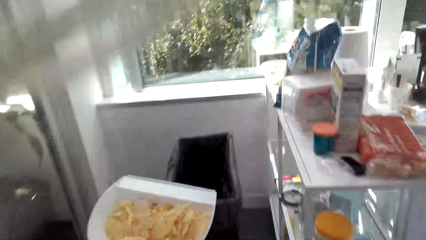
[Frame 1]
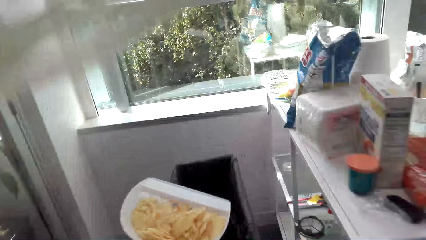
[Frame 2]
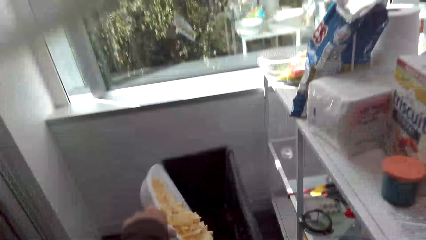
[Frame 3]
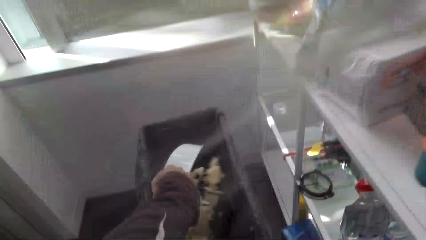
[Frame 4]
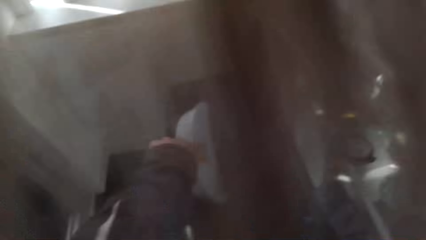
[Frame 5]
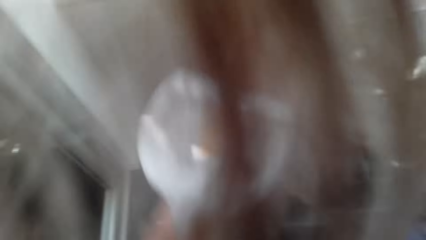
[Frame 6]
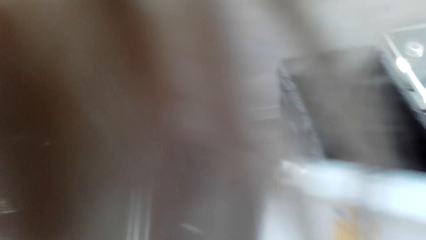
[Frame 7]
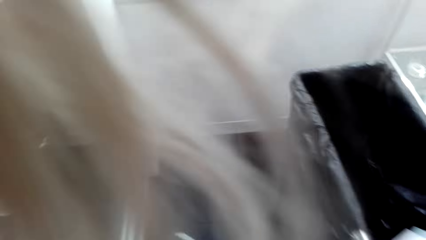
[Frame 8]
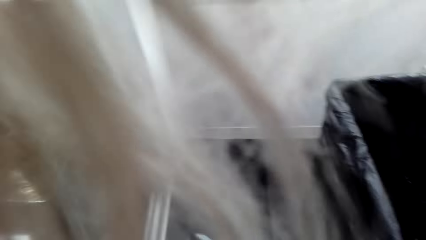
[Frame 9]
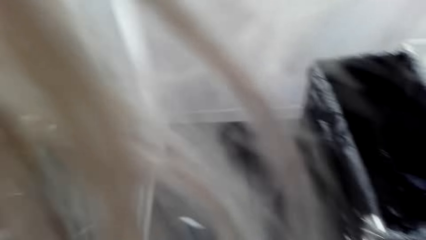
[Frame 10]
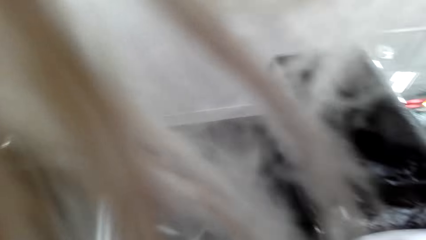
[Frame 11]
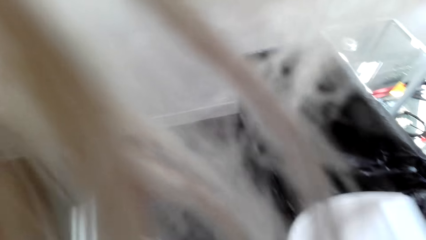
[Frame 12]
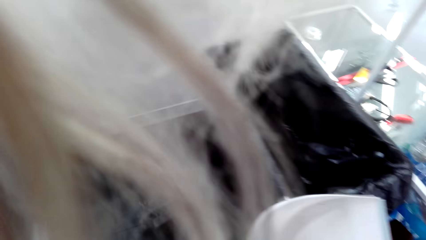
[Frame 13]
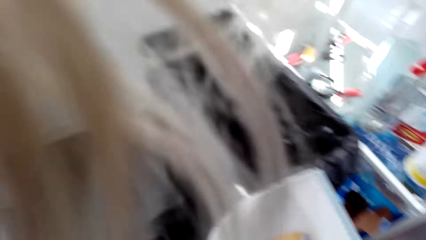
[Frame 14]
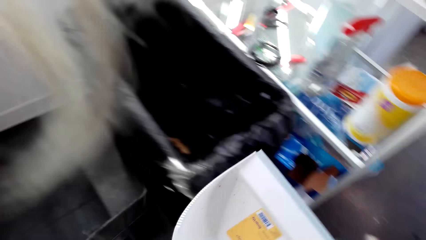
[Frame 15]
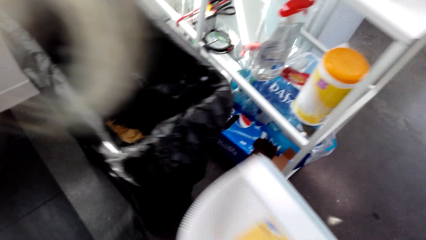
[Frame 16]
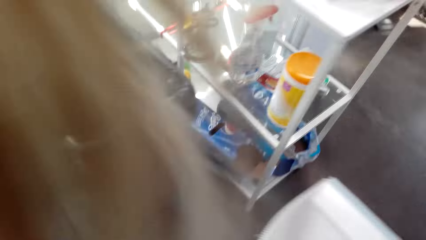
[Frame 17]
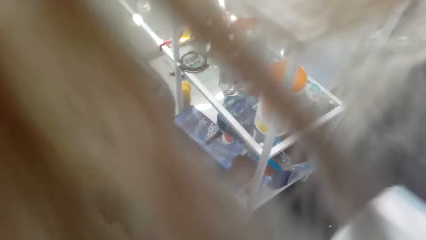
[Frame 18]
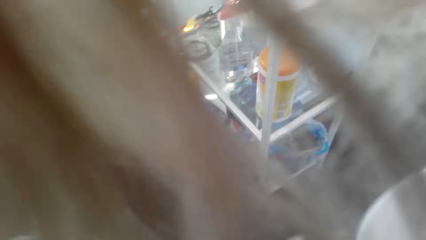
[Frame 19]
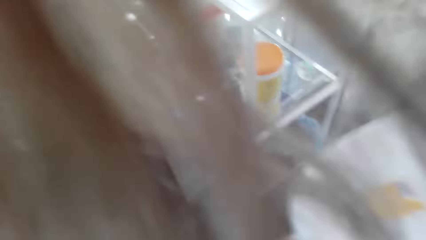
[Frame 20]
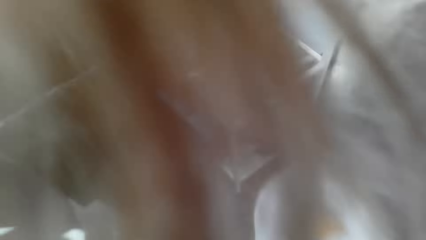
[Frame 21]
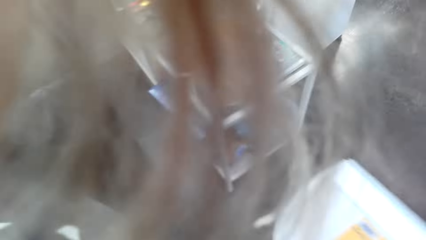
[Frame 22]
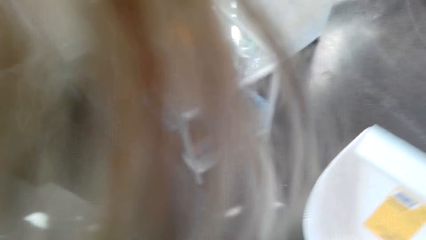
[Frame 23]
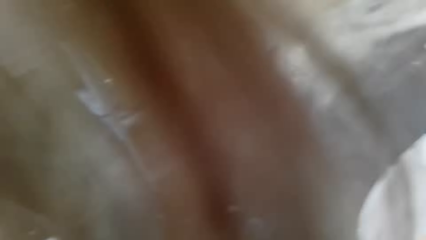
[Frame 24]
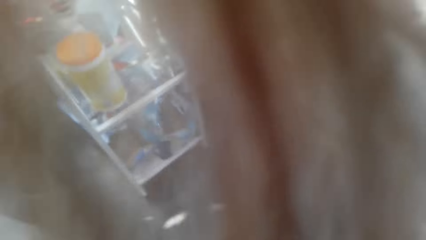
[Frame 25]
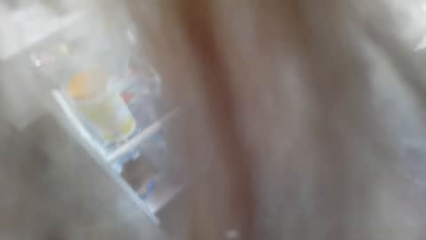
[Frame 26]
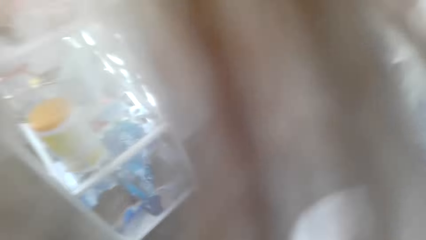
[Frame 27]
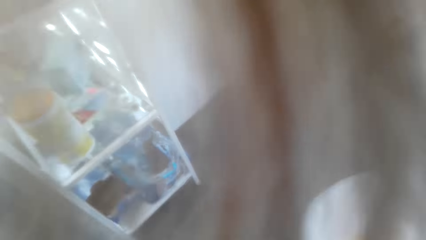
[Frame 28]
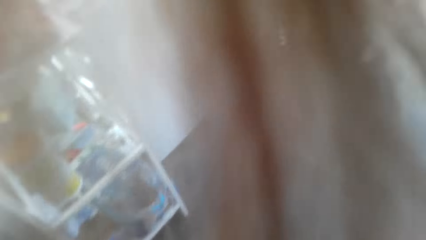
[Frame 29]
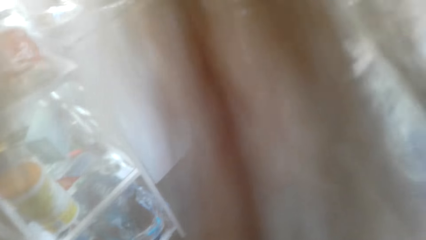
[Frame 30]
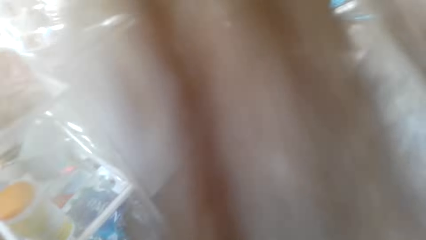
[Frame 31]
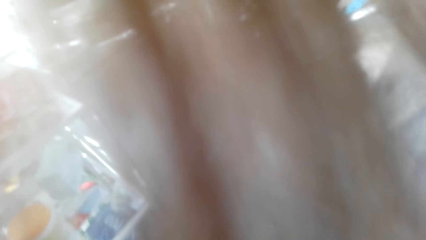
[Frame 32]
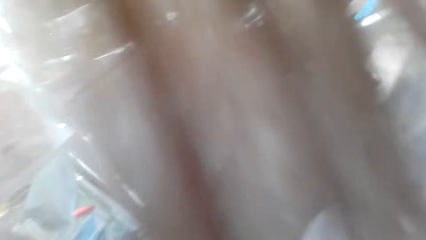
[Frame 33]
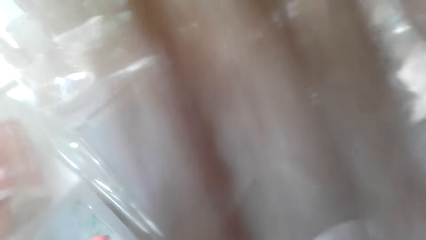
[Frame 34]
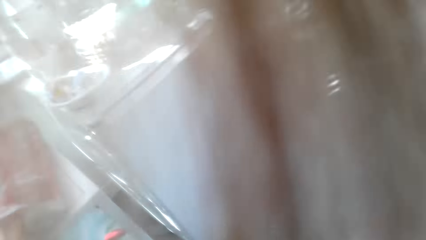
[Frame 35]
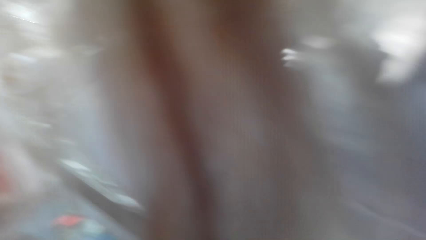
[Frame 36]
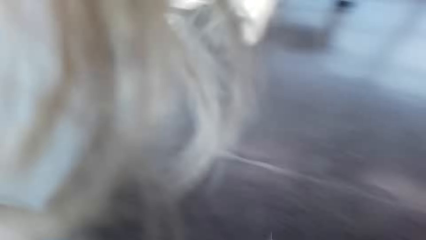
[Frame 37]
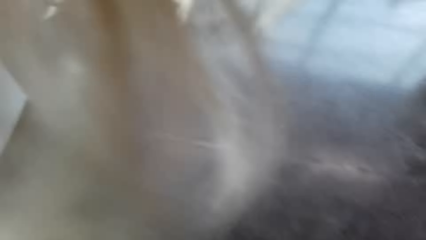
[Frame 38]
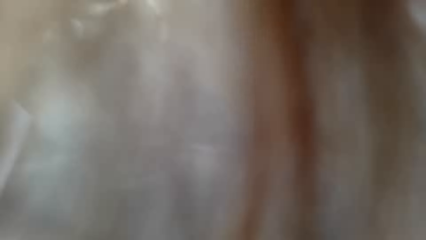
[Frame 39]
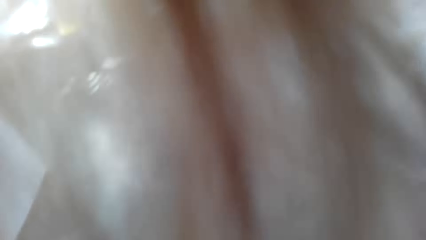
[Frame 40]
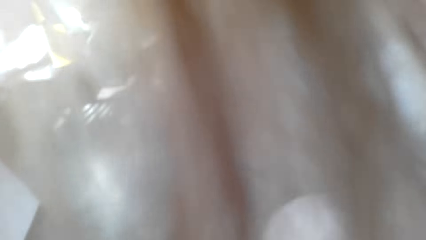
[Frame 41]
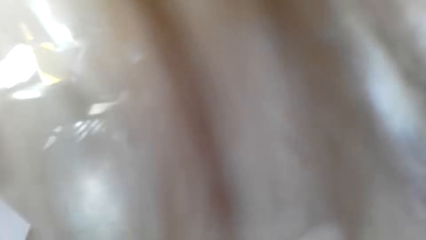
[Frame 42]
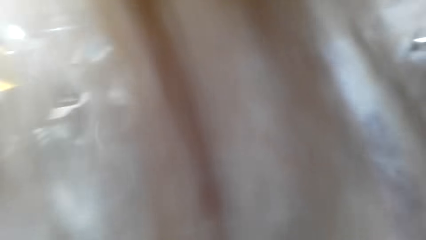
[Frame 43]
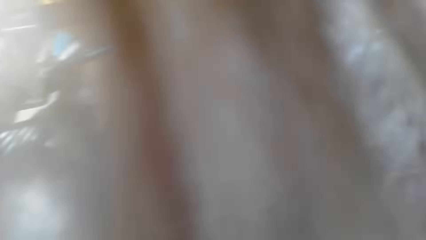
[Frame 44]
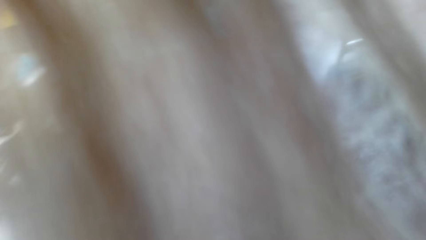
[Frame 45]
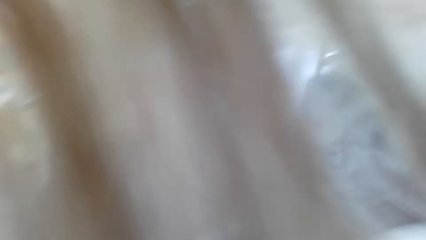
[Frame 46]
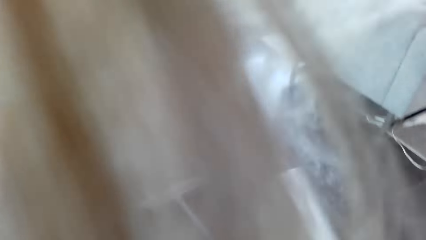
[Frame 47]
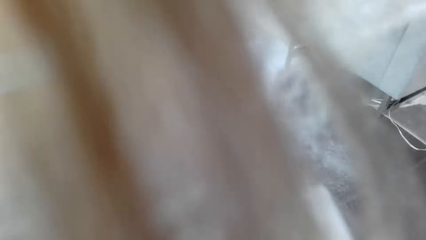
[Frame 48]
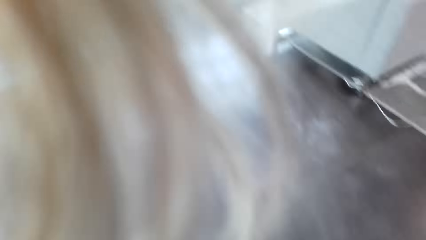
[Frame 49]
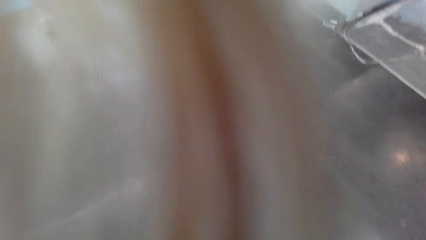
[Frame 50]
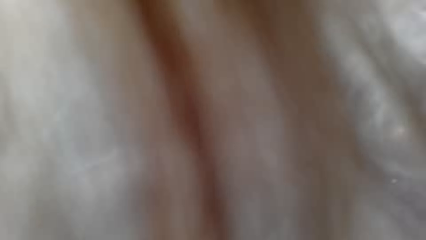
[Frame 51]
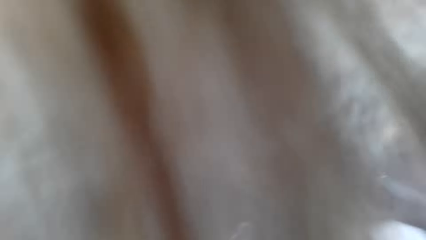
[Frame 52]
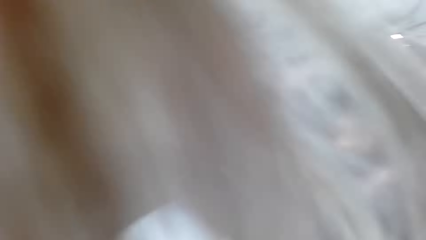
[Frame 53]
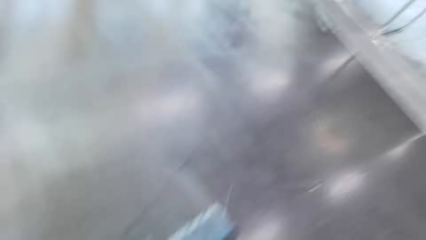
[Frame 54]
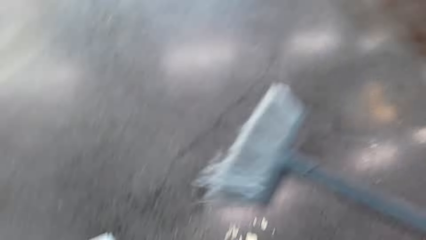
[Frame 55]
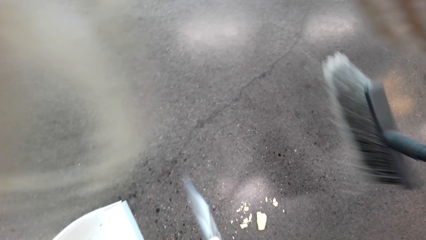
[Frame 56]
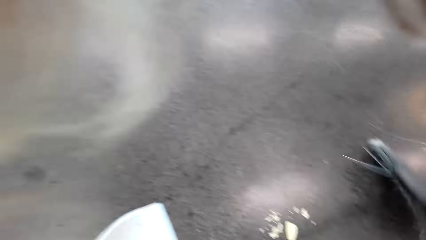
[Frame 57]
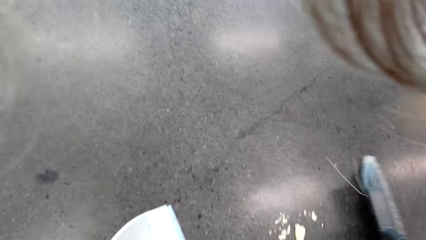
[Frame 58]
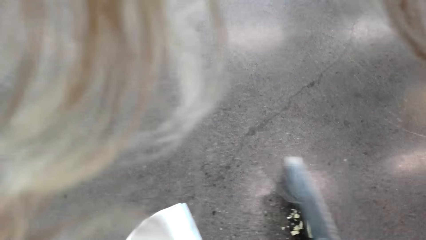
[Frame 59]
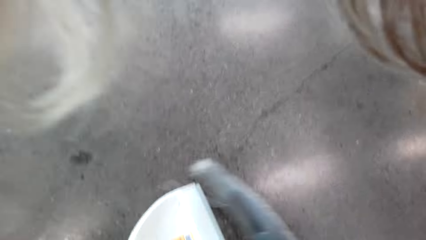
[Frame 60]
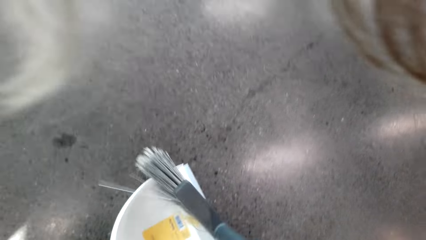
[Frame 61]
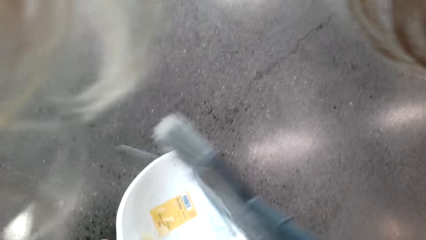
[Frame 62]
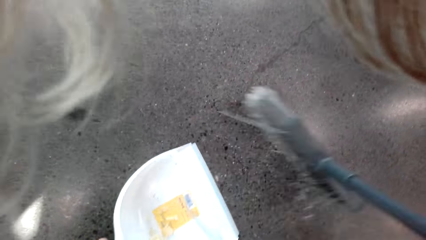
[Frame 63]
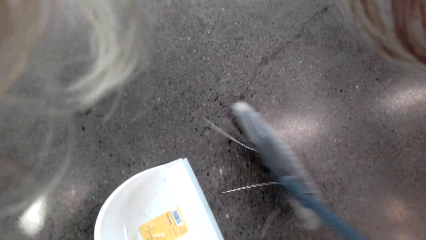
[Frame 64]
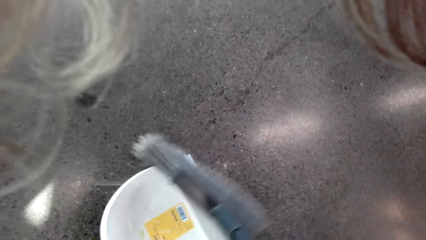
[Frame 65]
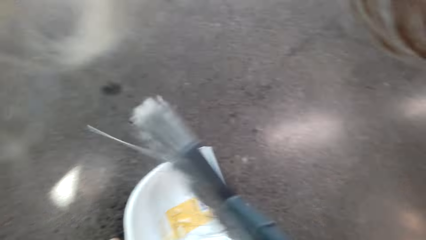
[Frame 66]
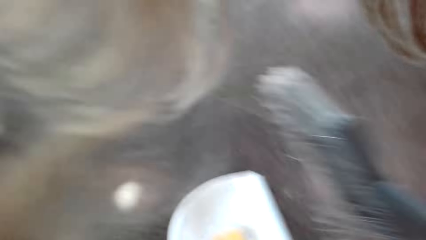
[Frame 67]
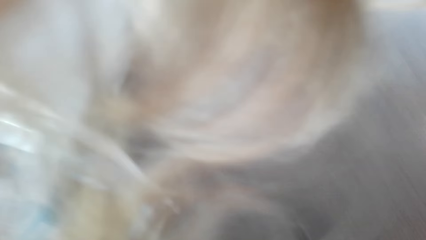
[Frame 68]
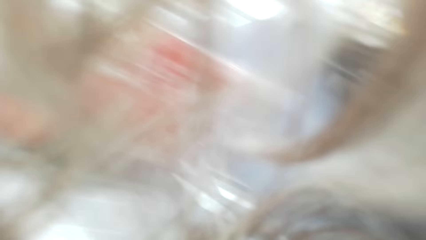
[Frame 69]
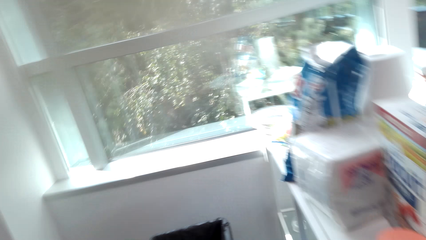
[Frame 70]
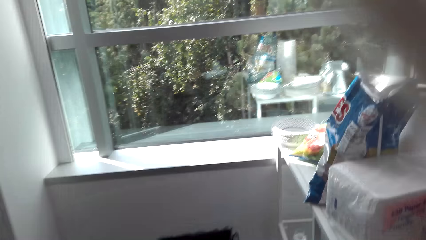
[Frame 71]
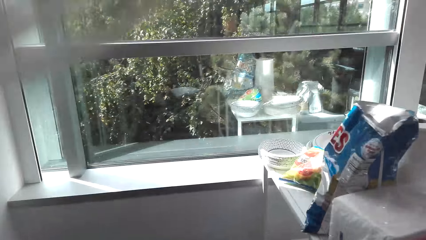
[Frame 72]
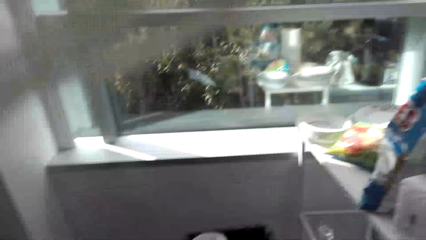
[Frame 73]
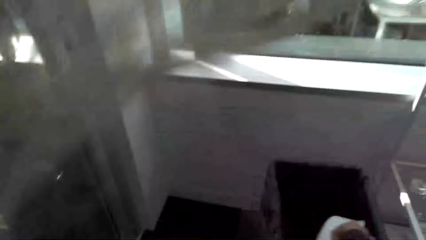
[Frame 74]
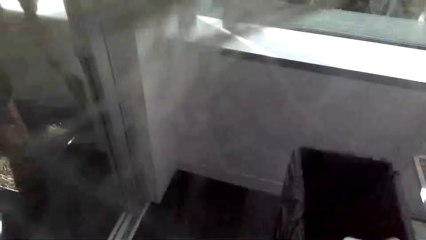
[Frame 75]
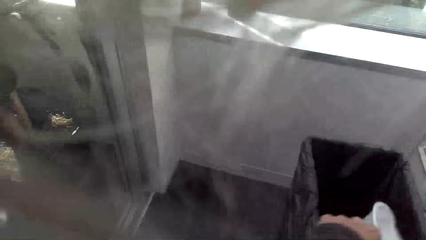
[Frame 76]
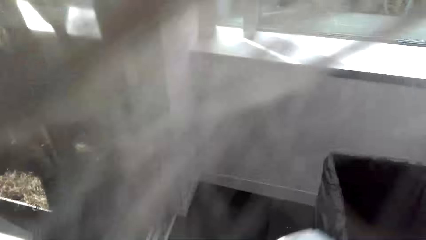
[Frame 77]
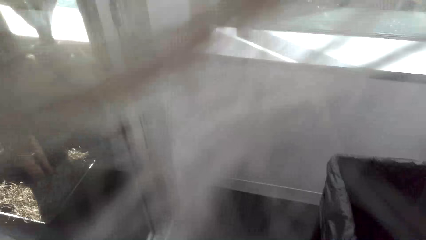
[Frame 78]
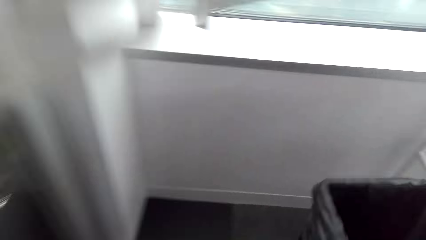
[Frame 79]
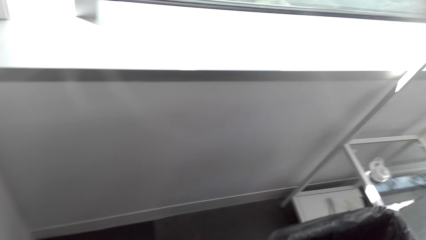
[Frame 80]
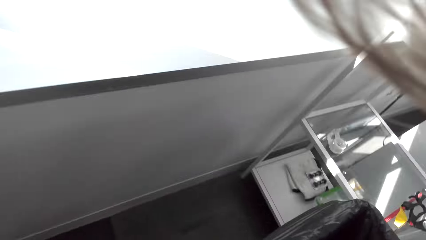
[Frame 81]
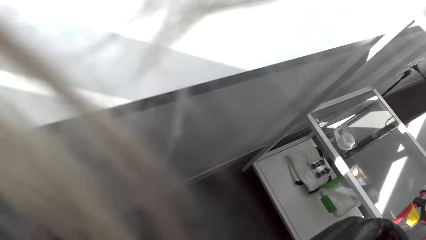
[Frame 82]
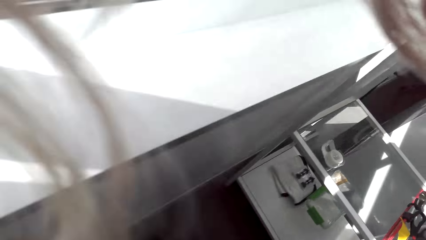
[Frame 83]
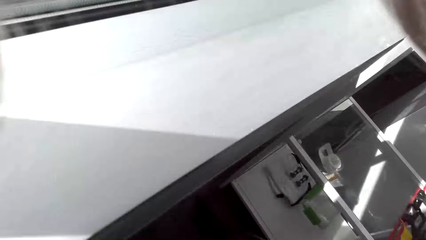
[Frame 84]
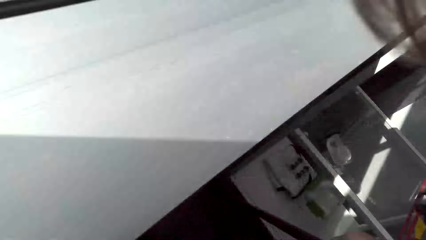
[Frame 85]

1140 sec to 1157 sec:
The camera wearer walks towards the litter bin. They pour the trash in the litter bin. They sweep the floor. They collect trash with a dust pan. They pour the trash in the litter bin.
